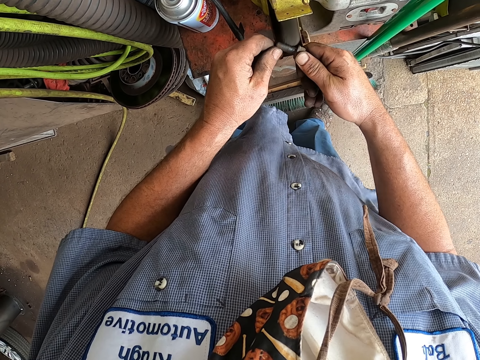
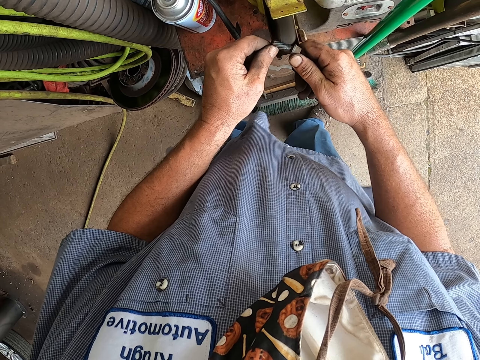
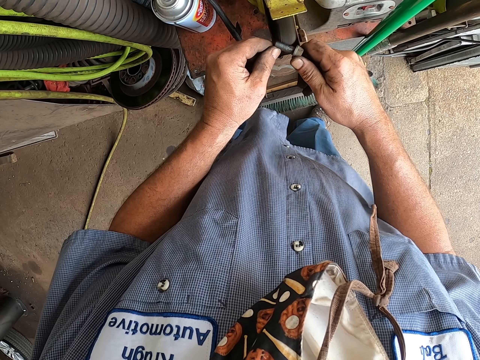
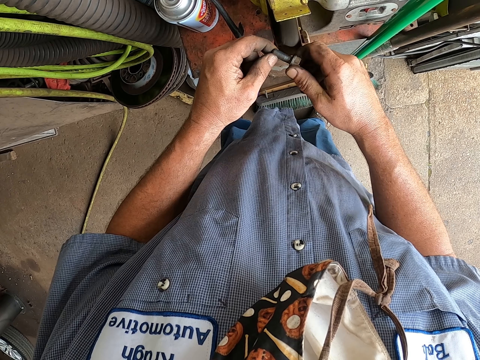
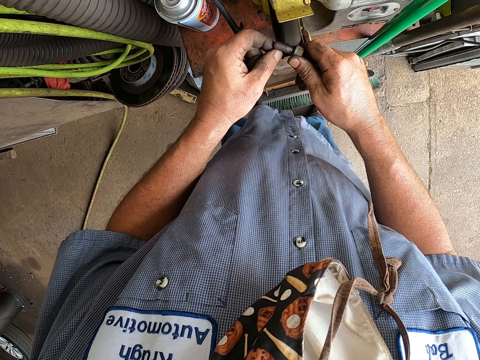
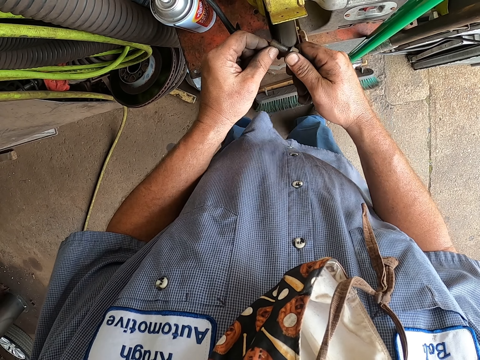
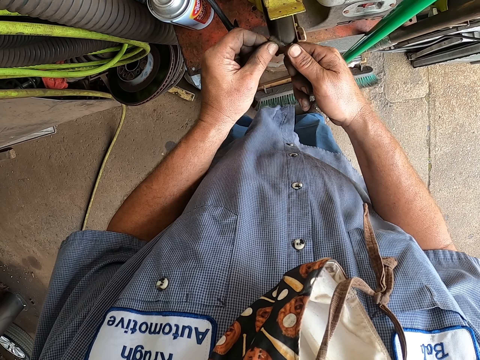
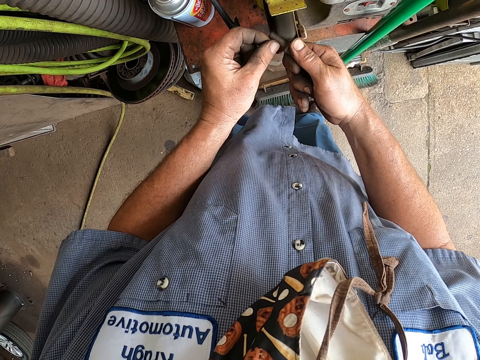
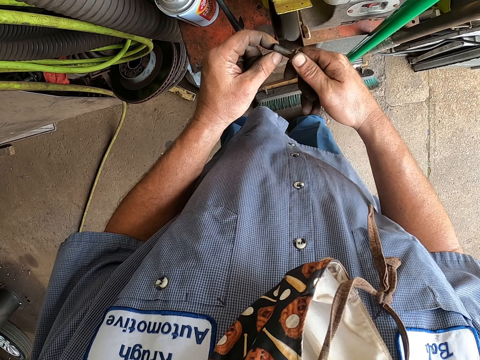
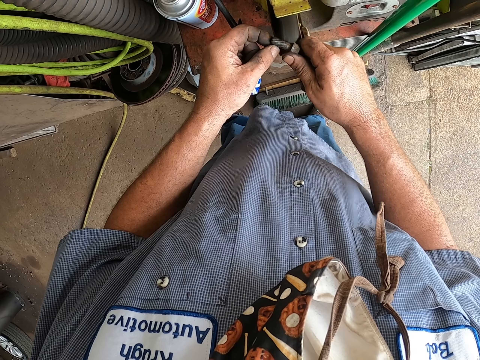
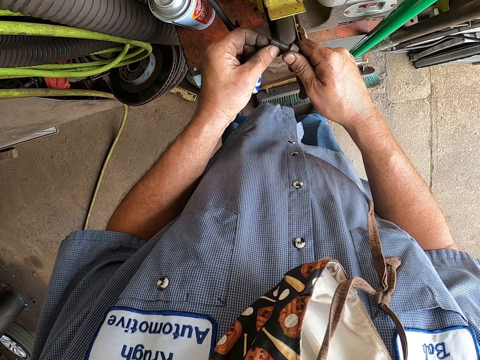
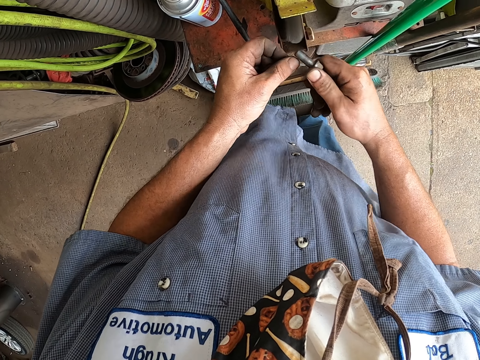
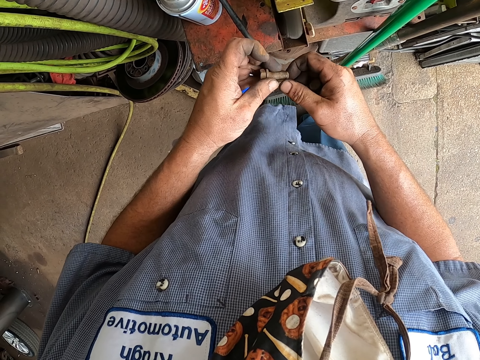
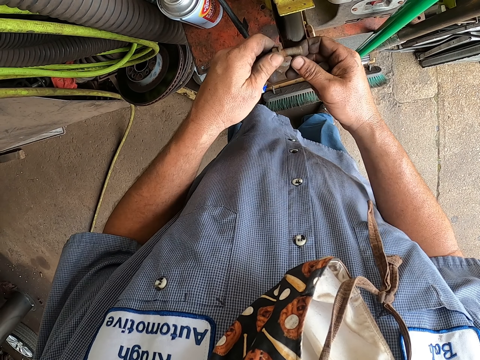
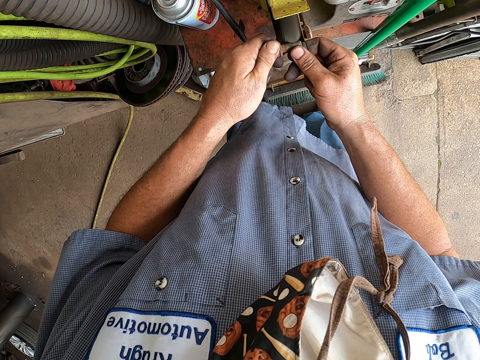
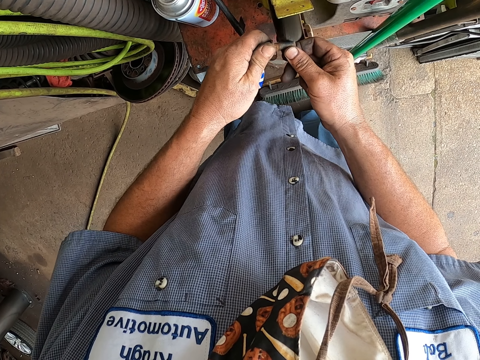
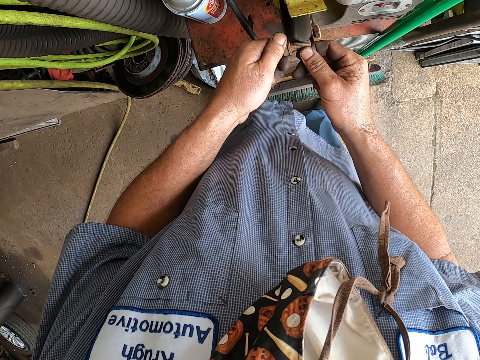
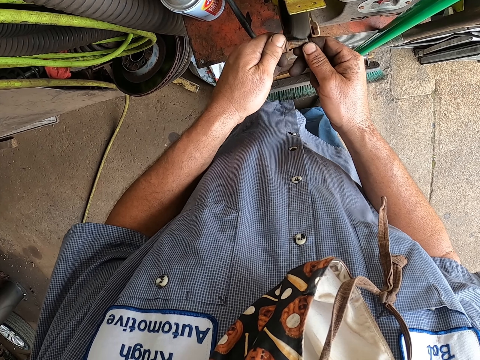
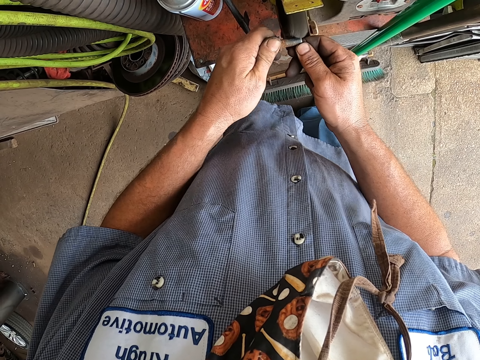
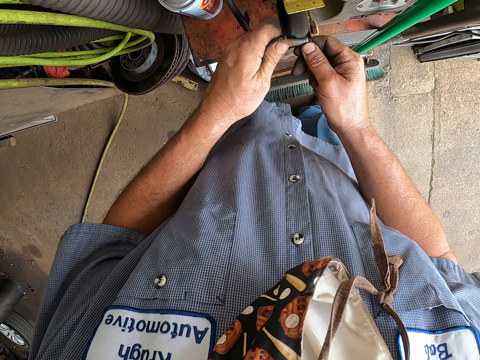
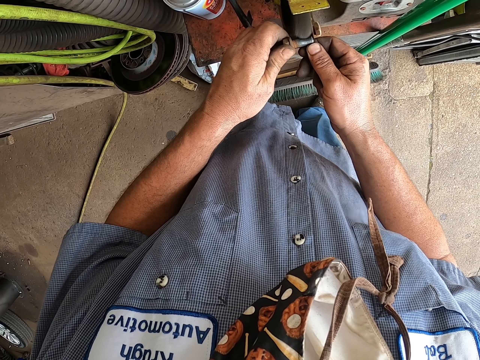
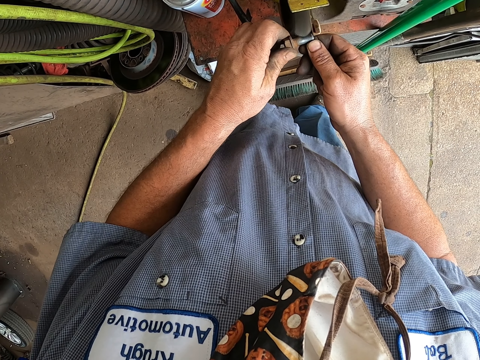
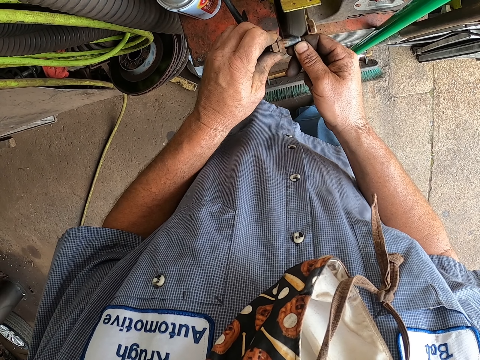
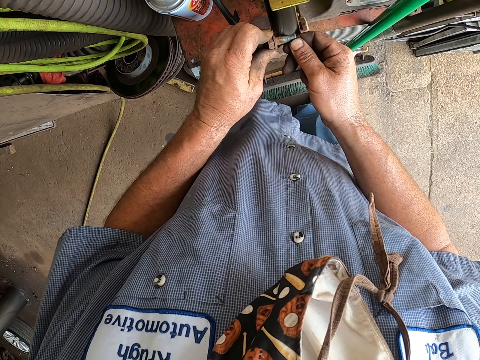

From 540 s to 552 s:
The camera wearer holds the bolt in the right hand. They grind the bolt.

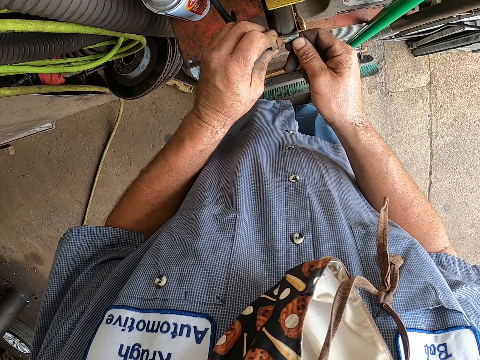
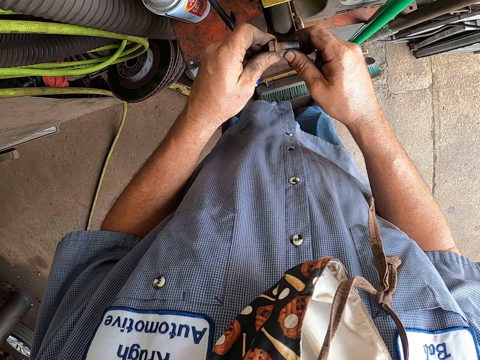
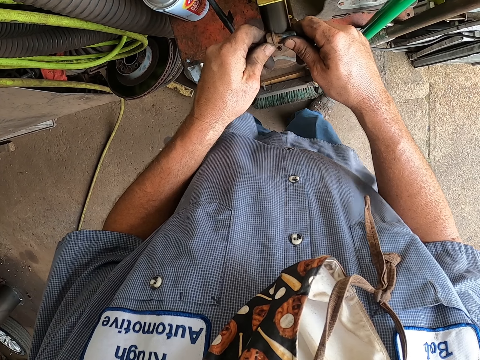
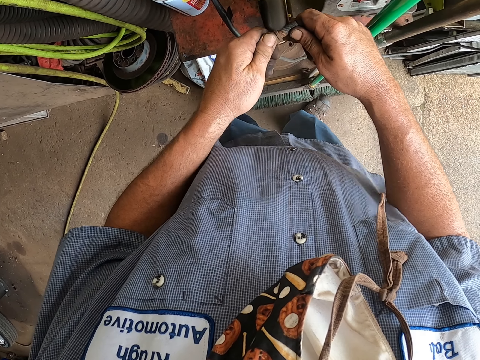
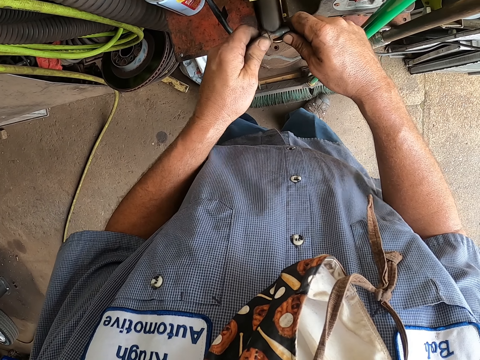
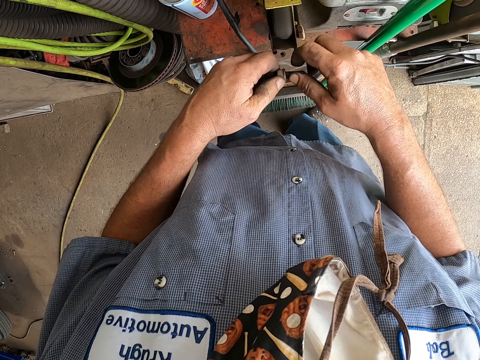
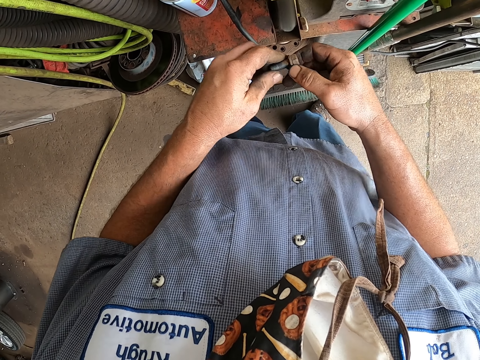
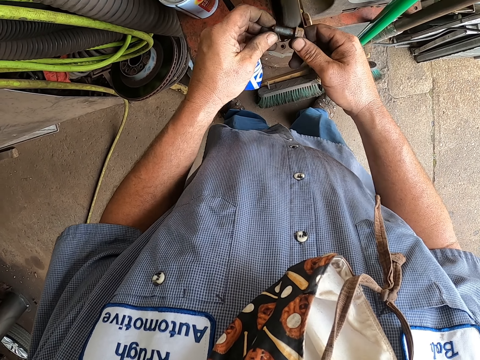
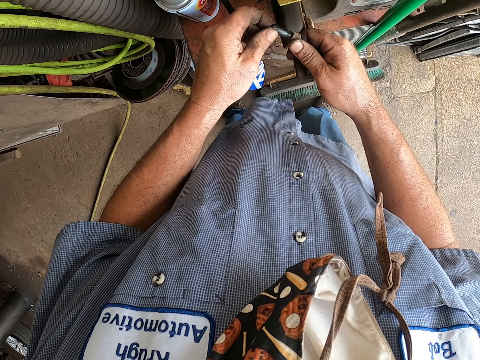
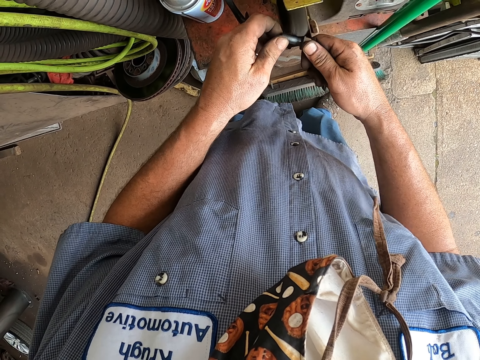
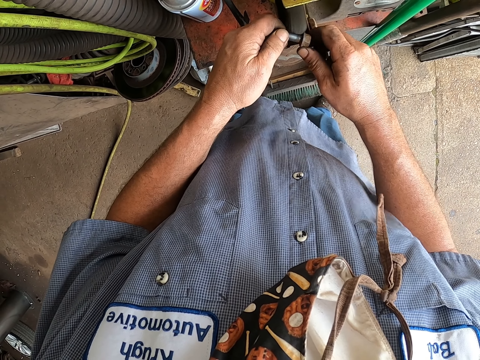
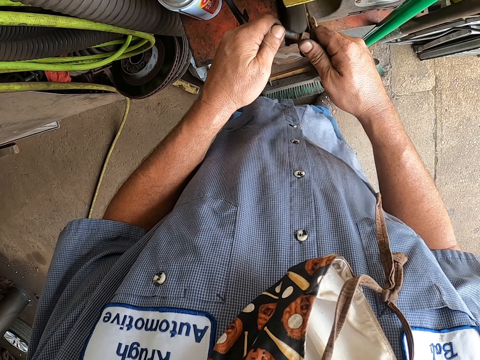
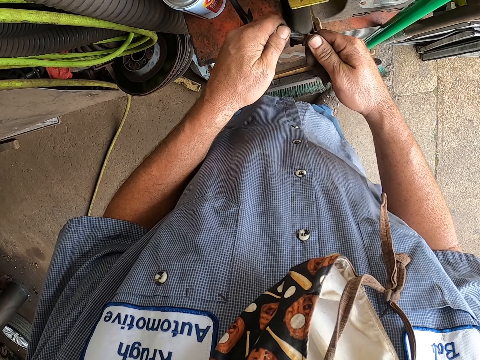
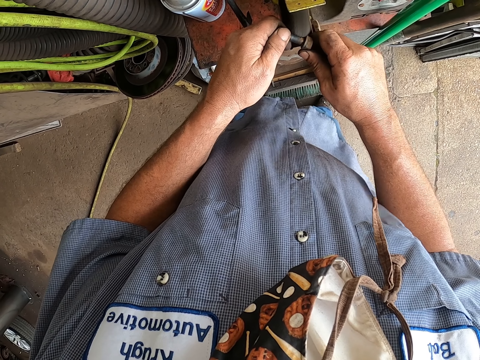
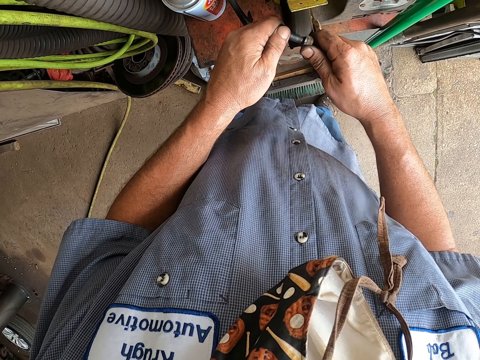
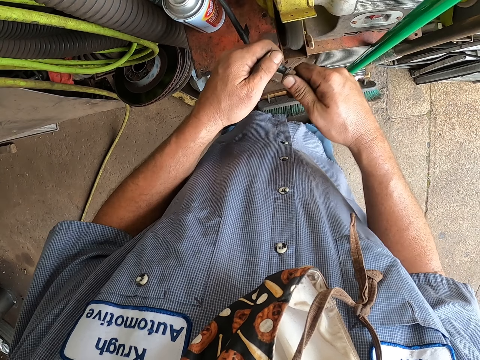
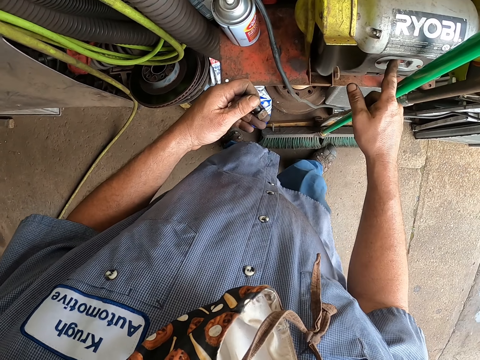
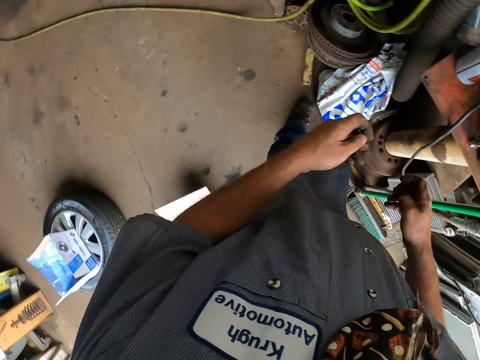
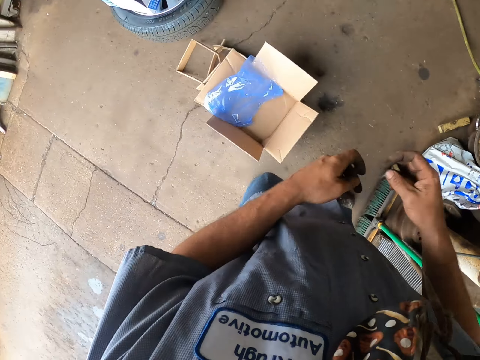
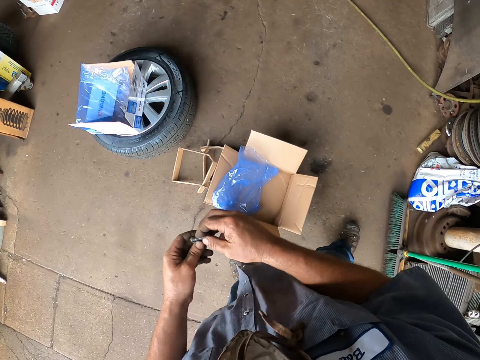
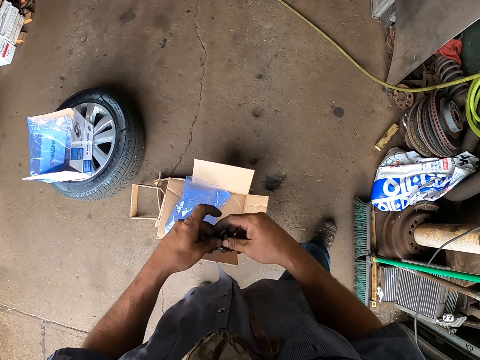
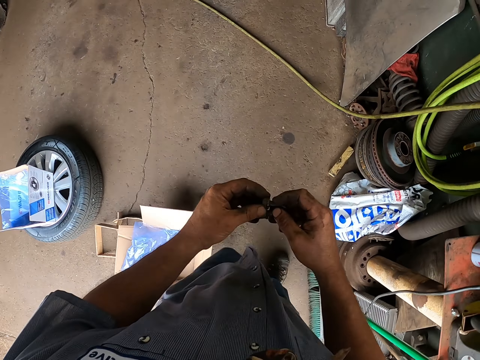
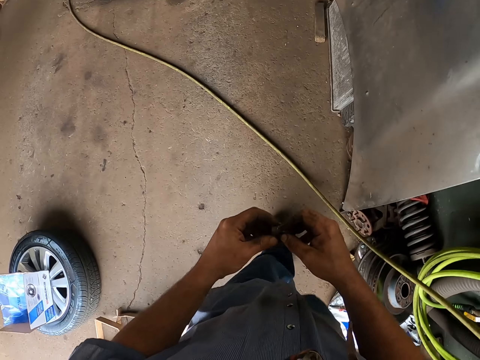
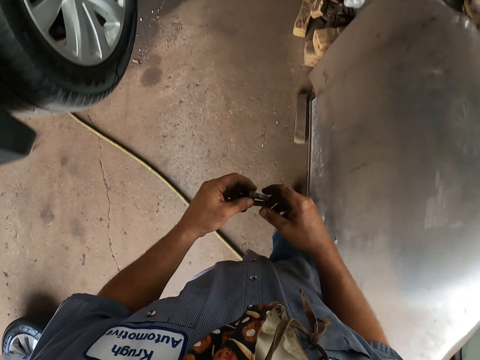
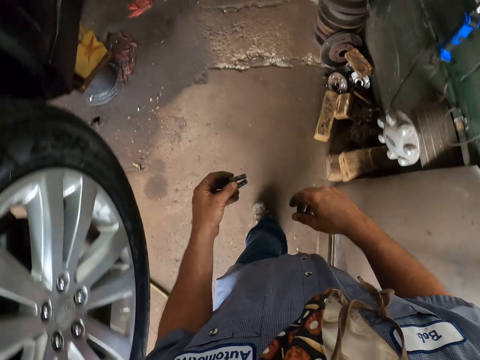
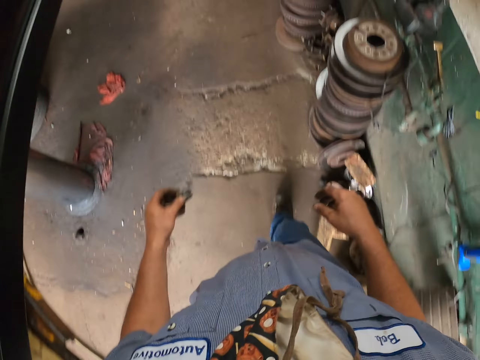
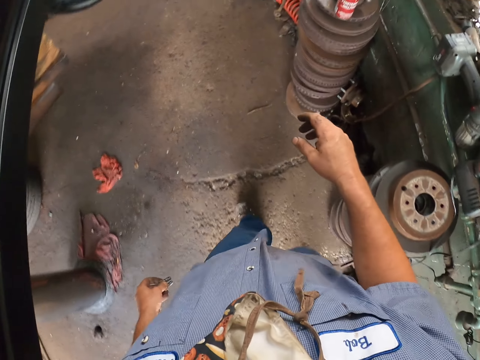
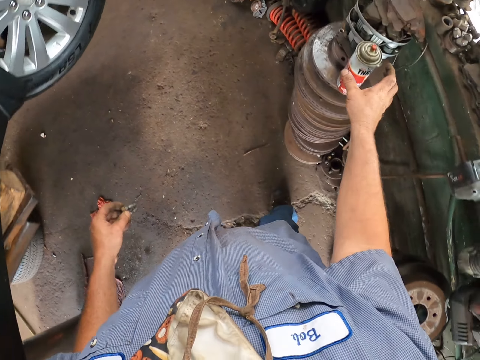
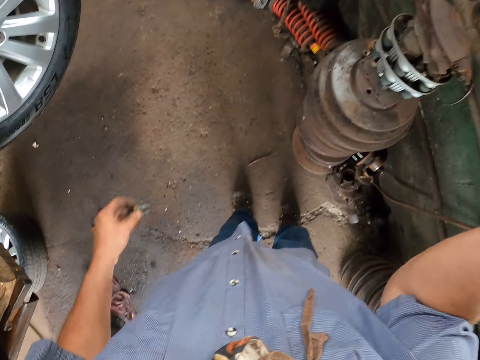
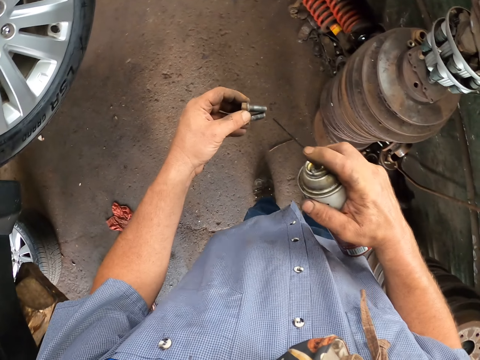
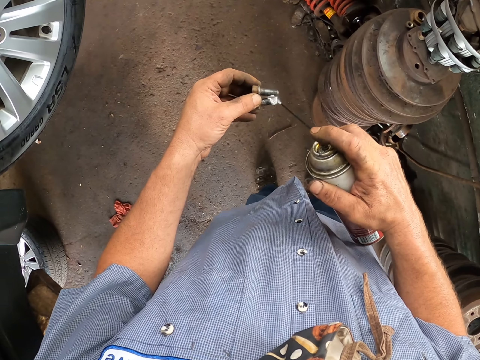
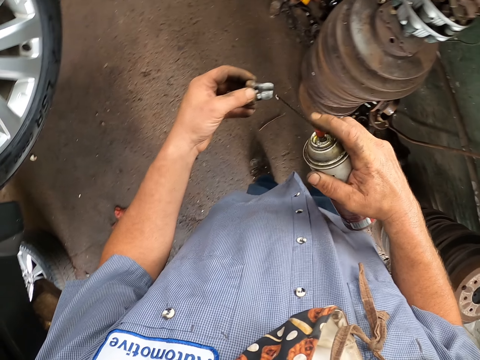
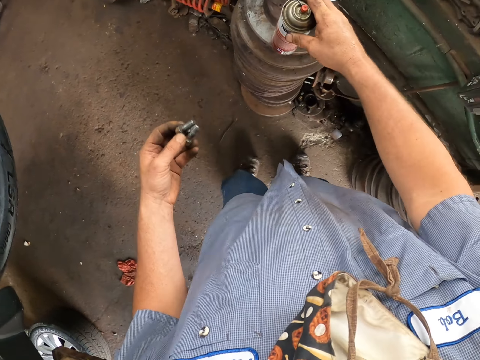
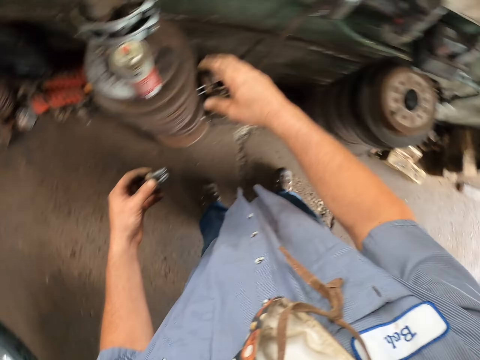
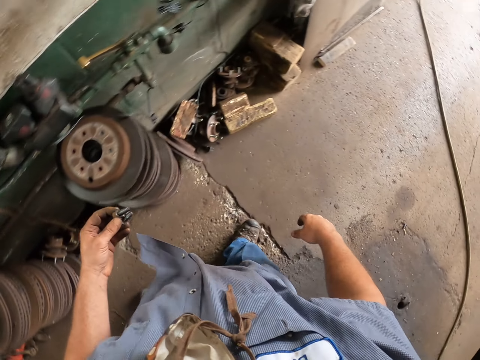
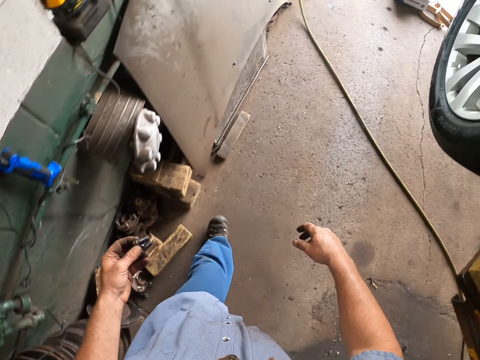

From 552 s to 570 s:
The camera wearer turns the bolt in the hands. They remove rust on the bolt. They turn off the machine. They walk in the garage. They pick up a spray bottle. They spray the bolts. They put the spray bottle on something. They walk in the garage.
